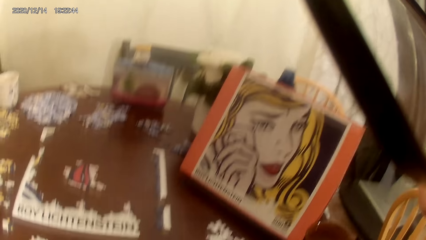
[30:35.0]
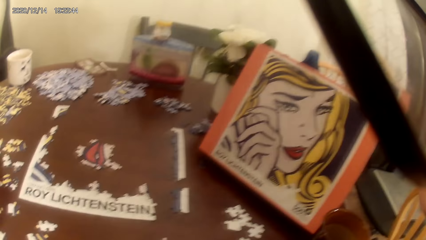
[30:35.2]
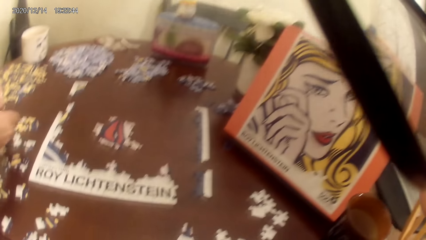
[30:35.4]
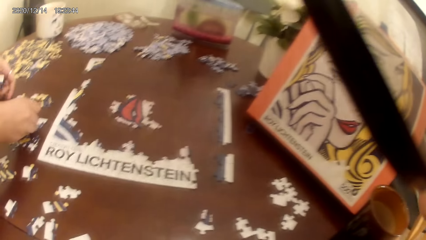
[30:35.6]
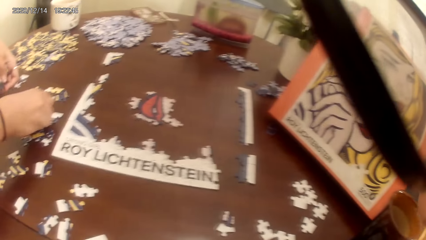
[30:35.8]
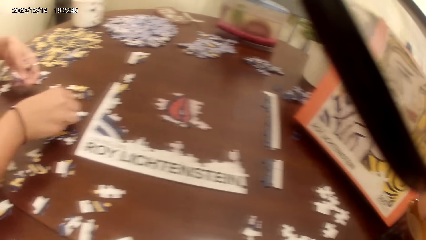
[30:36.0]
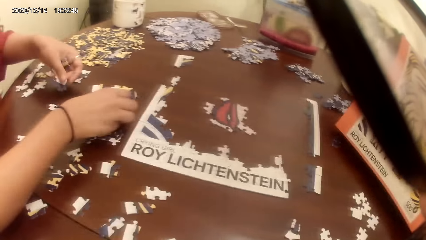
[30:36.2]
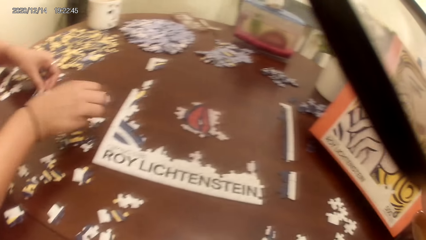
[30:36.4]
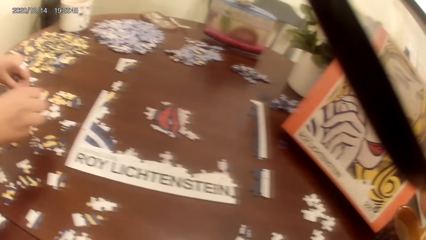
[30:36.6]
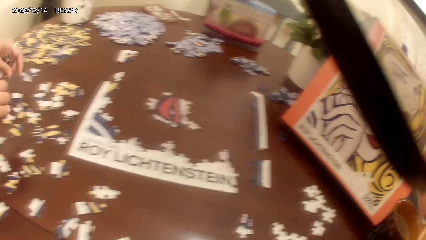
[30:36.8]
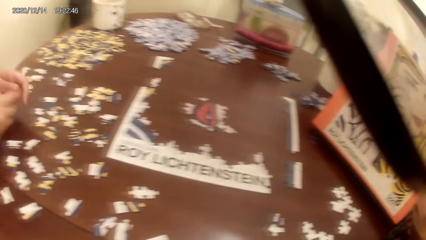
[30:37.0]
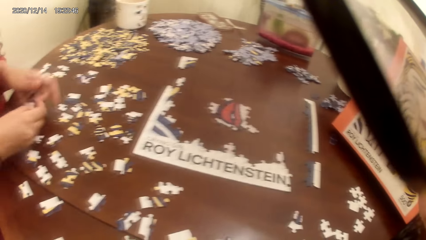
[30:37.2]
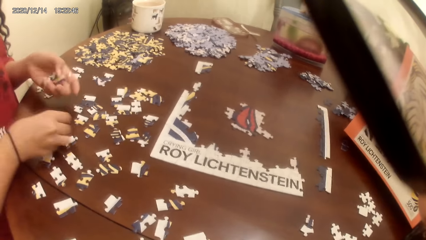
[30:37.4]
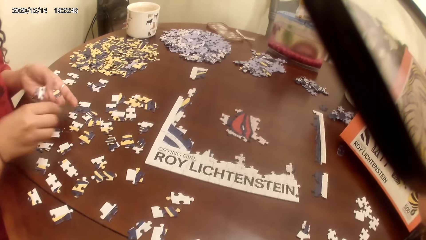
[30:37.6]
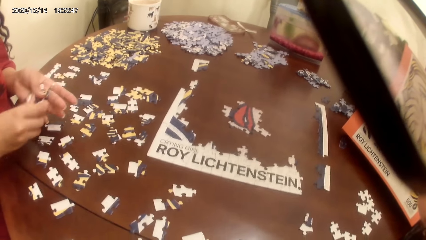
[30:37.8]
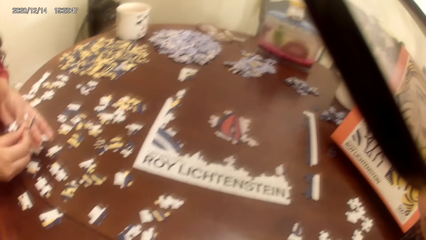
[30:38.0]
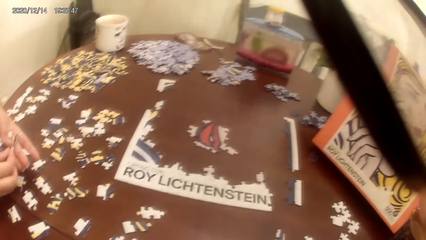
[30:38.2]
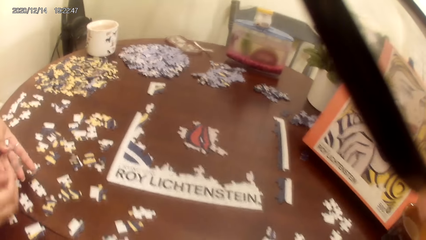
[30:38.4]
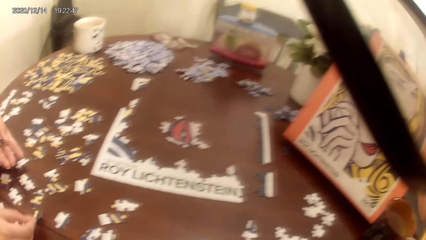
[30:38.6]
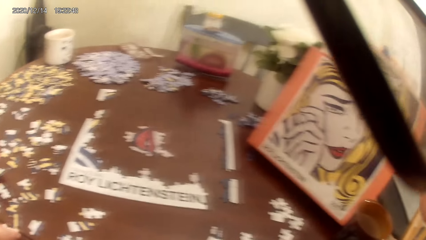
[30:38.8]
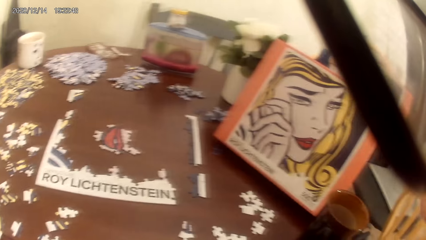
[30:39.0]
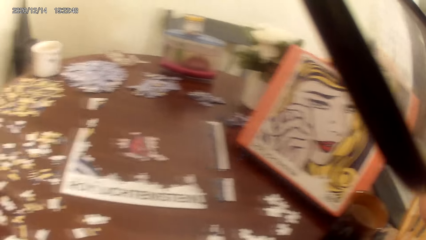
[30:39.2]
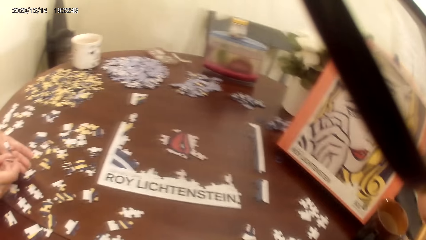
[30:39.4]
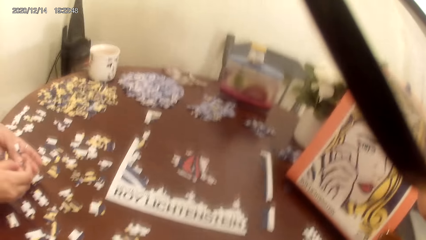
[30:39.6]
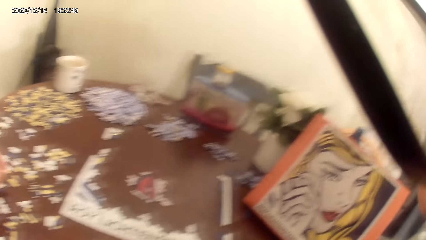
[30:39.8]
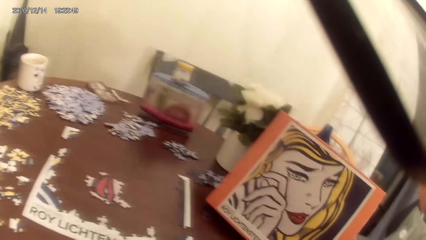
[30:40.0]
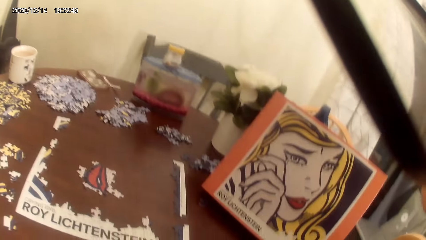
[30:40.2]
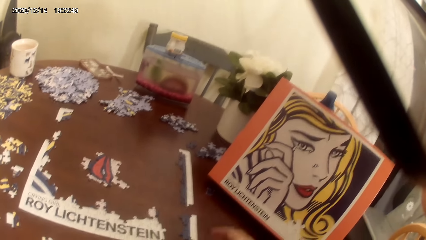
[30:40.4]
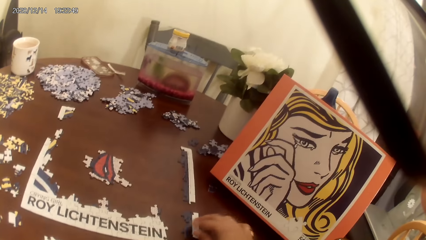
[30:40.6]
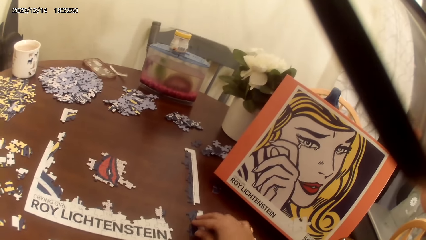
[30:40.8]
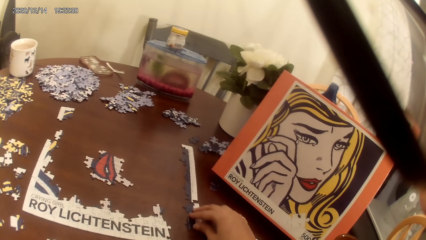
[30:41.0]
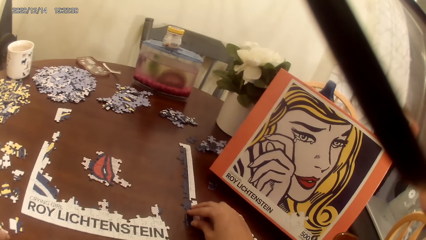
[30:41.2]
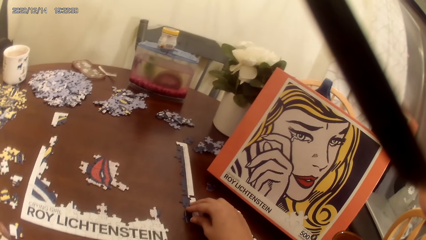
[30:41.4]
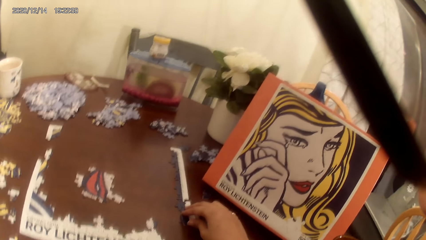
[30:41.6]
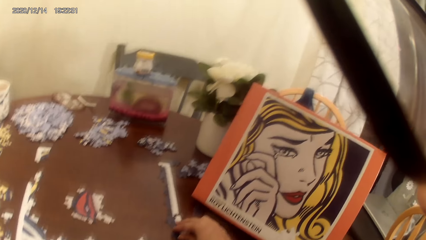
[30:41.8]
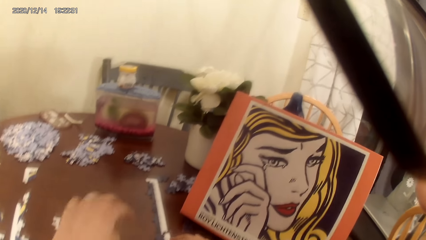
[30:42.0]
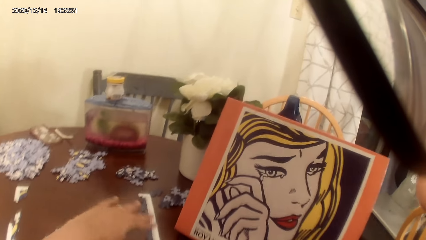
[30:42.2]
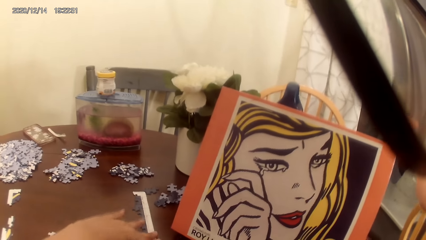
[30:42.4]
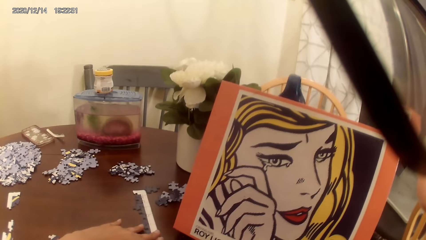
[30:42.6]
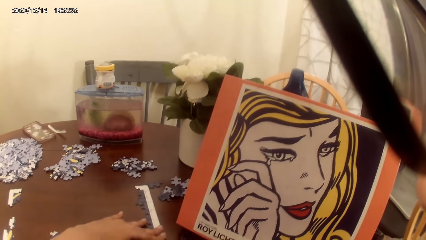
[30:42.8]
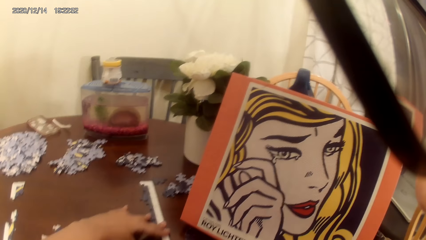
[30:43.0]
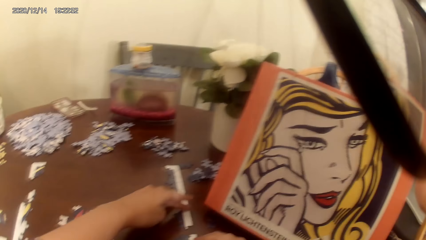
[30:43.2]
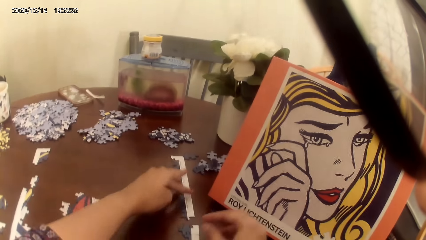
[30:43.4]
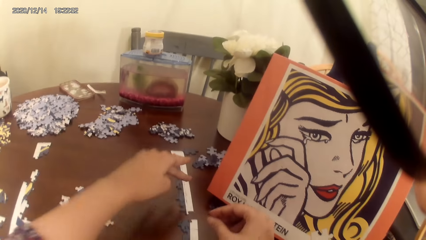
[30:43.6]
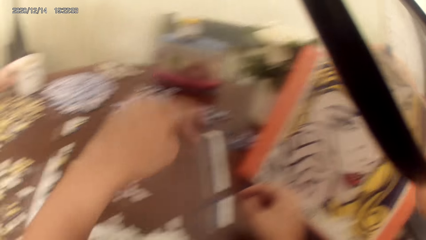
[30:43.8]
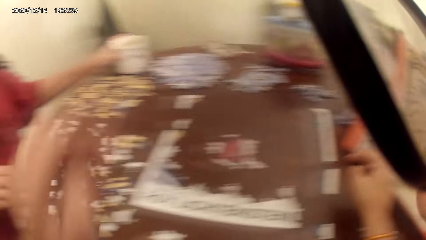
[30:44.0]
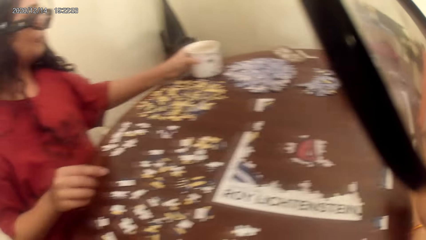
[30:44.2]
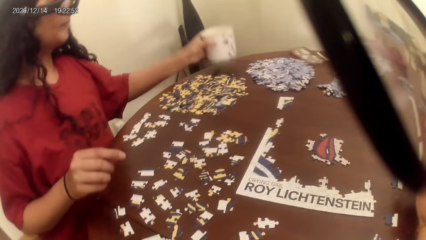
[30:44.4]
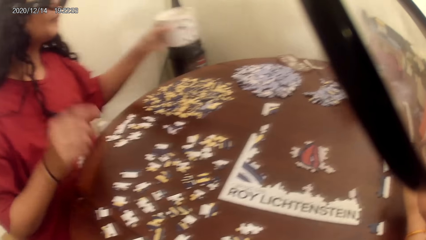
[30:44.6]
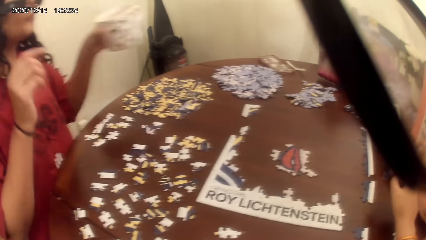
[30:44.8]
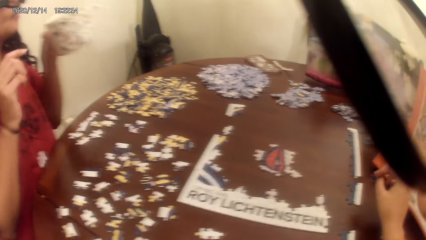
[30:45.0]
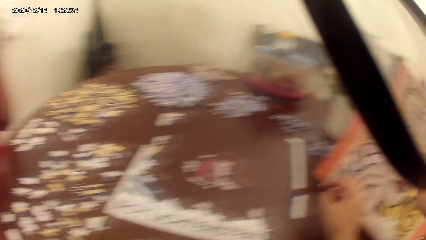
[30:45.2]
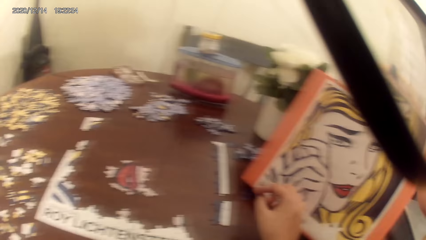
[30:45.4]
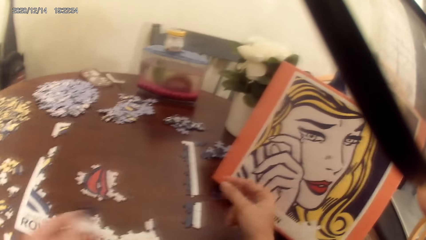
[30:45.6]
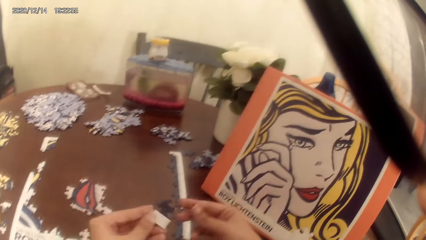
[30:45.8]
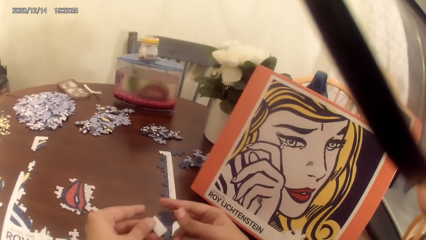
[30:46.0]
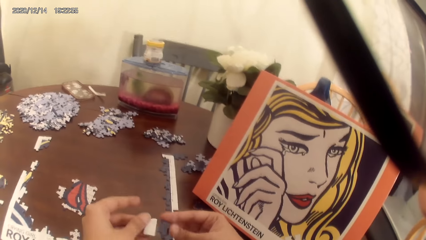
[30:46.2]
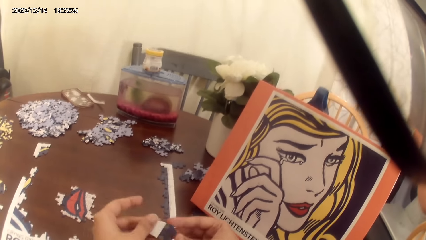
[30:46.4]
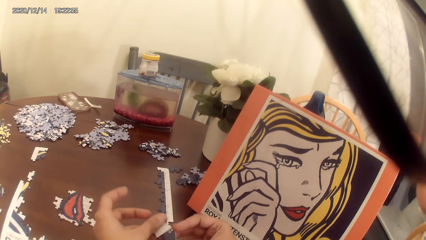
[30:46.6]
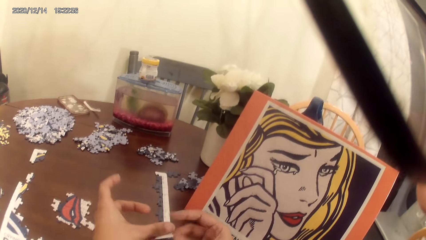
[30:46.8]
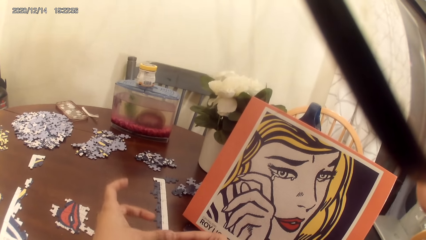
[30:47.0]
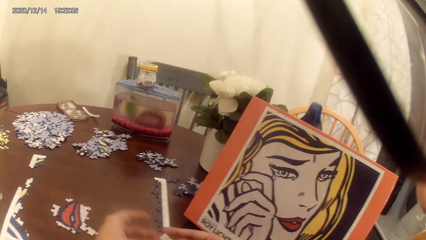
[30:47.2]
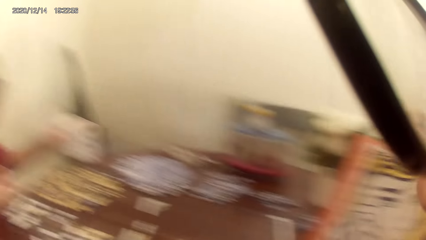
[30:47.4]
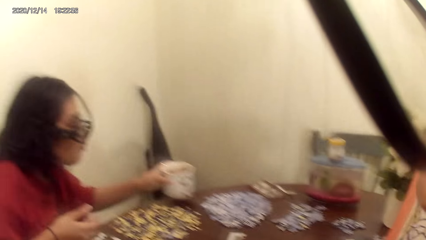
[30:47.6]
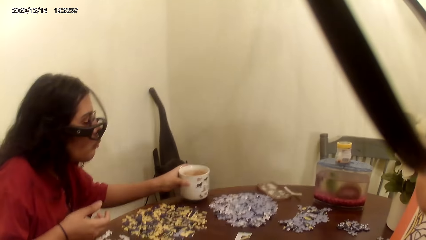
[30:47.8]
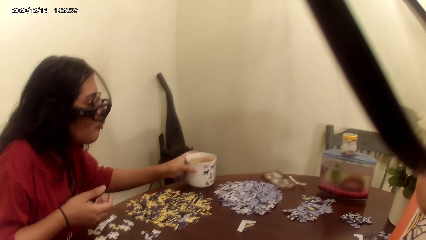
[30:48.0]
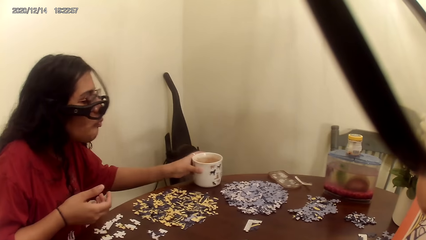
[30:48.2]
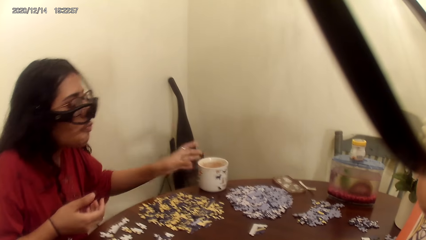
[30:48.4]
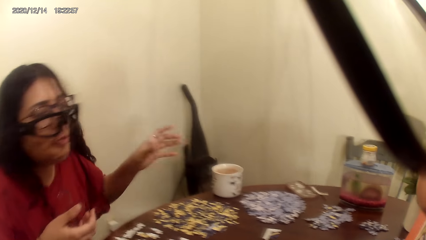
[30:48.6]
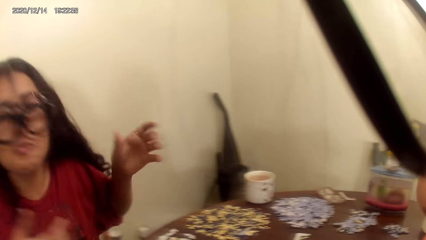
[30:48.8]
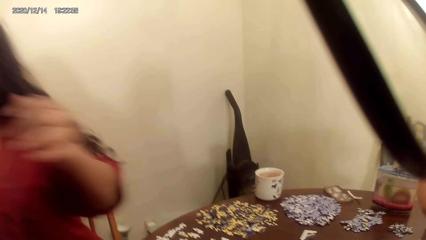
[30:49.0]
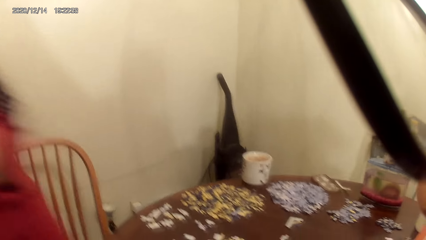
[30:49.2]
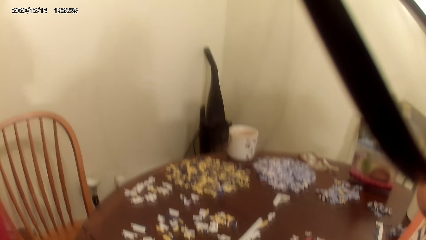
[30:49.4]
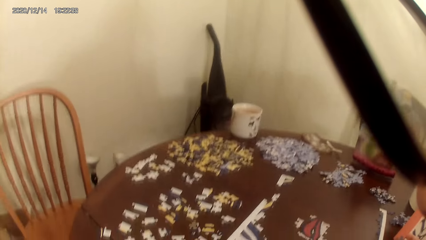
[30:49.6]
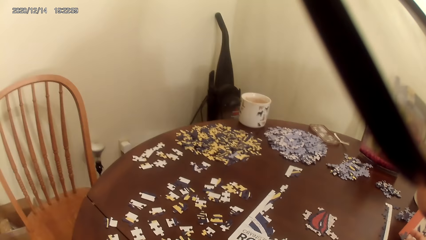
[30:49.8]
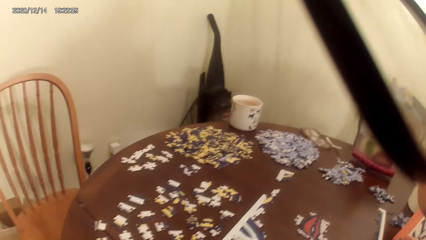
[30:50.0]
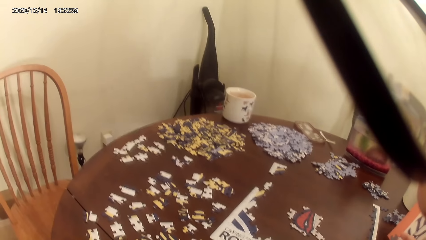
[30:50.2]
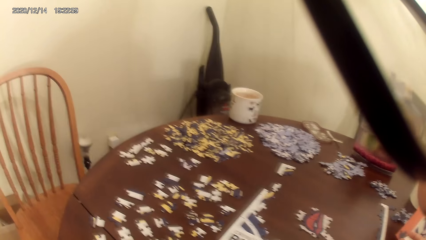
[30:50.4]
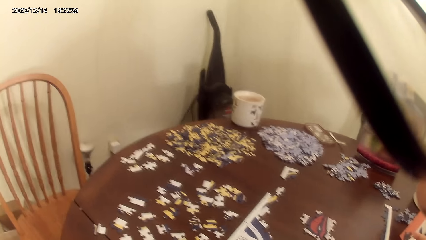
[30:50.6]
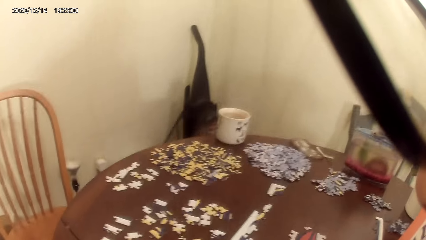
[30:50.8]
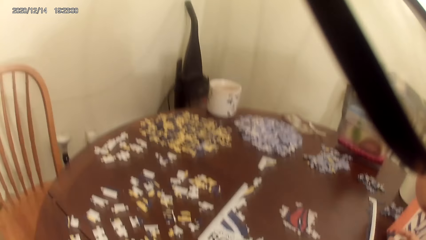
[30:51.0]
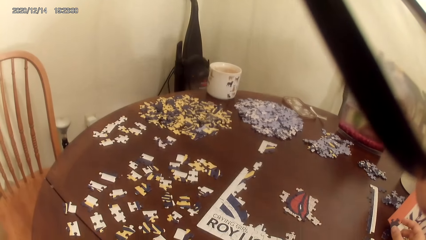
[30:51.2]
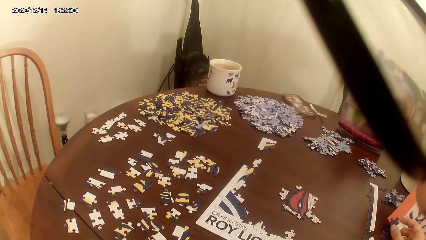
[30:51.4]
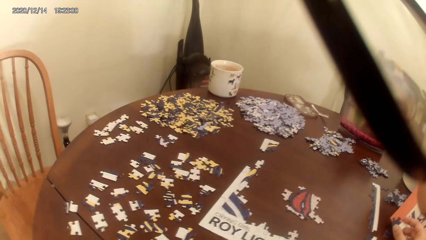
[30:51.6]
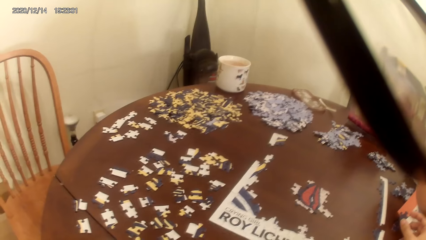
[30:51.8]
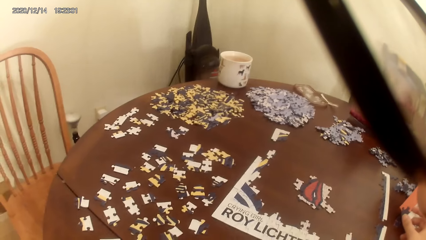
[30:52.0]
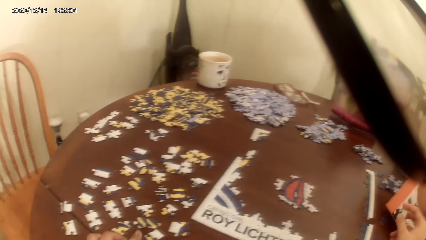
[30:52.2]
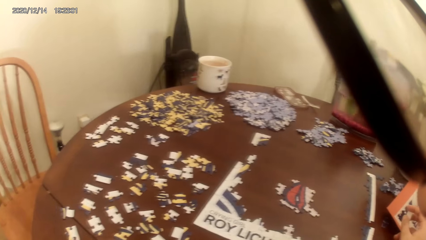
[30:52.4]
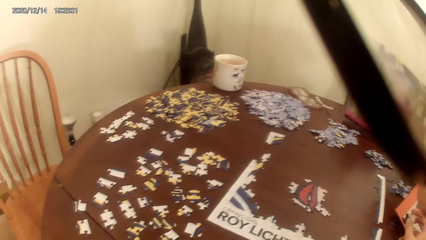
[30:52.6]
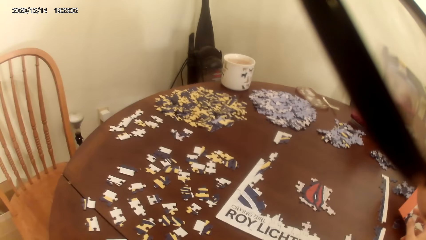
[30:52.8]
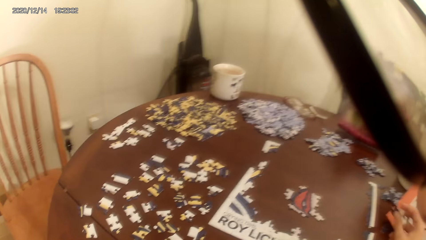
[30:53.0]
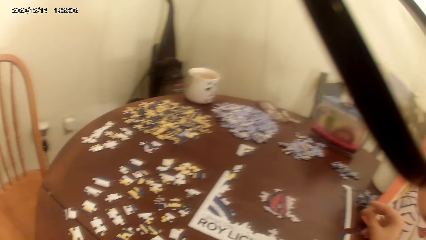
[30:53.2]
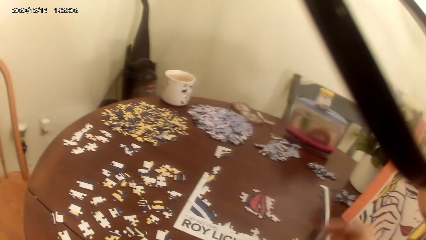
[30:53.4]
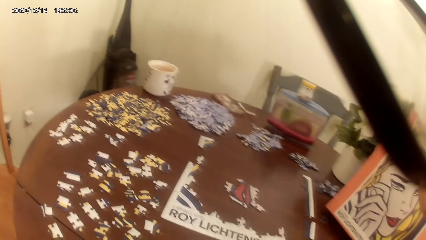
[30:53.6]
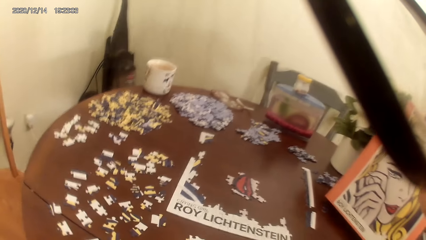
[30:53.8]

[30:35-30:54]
The camera wearer places a cup on the table. A person adjusts the puzzle pieces. The camera wearer plays a jigsaw puzzle on the table and looks around. The person places a puzzle piece on the table. The camera wearer dialogs with the person. They adjust the puzzle pieces and play the jigsaw puzzle on the table. The person picks up the cup and drinks from the cup. The camera wearer looks around. They turn a puzzle piece. The person places the cup on the table. The camera wearer looks around and dialogs with the person. The person walks away. The camera wearer plays the jigsaw puzzle on the table.
